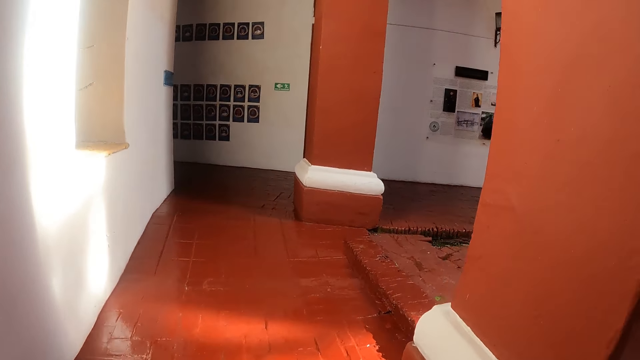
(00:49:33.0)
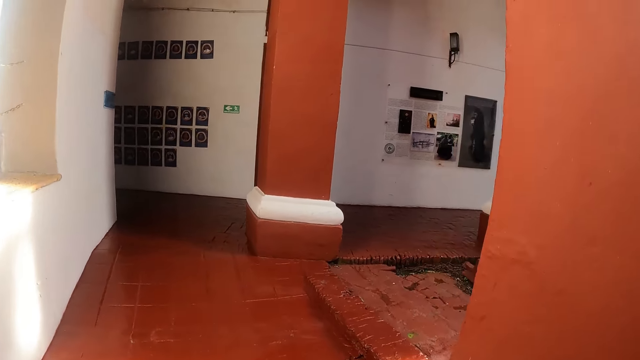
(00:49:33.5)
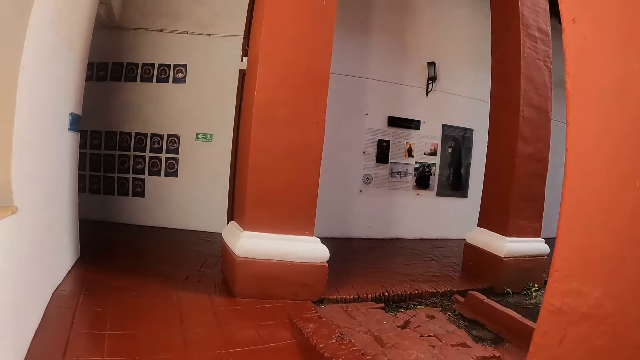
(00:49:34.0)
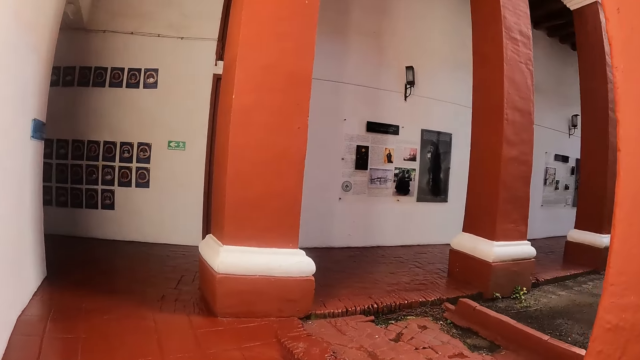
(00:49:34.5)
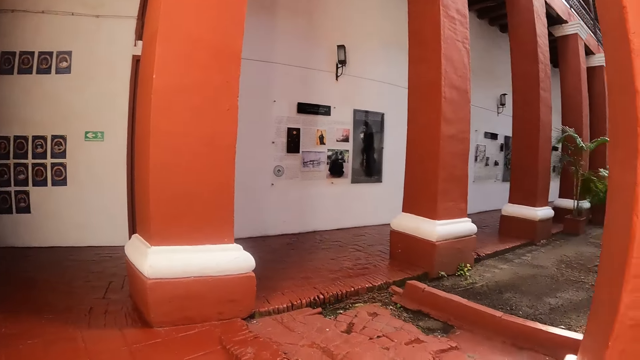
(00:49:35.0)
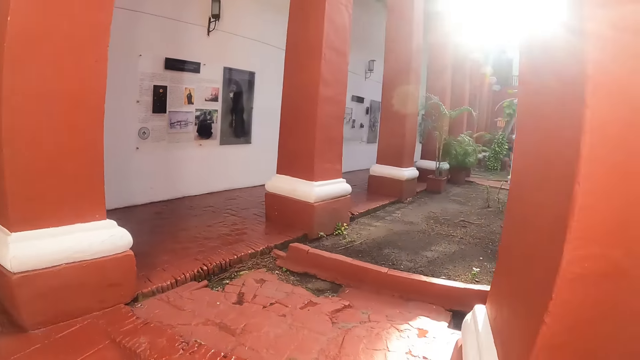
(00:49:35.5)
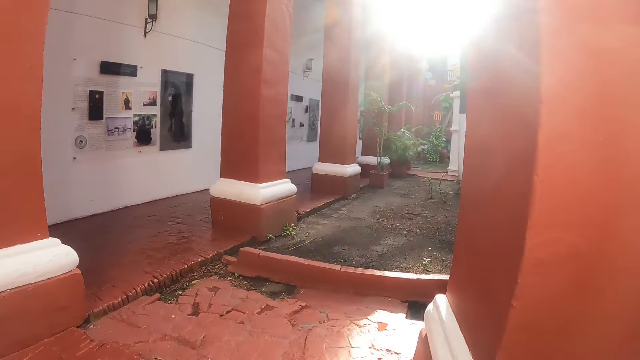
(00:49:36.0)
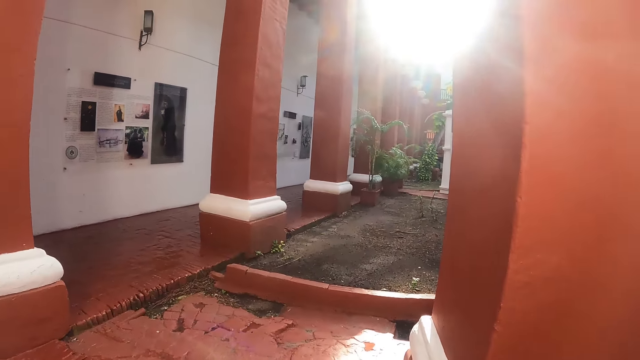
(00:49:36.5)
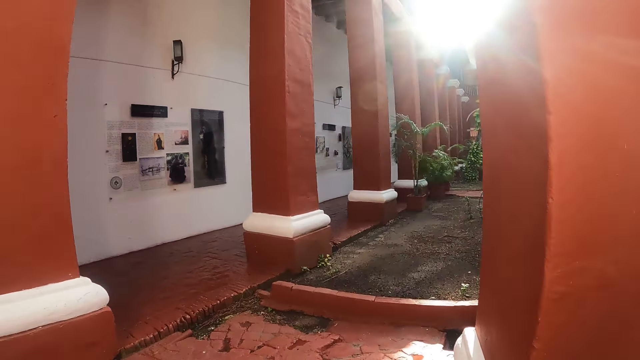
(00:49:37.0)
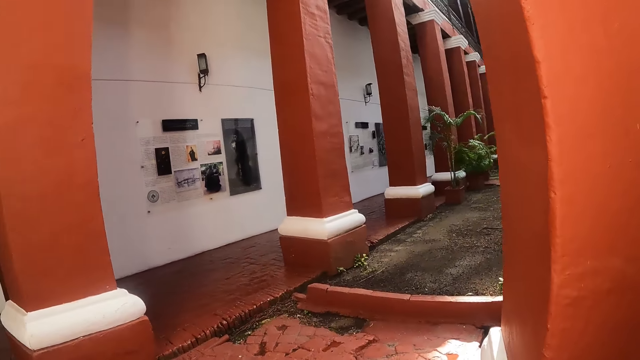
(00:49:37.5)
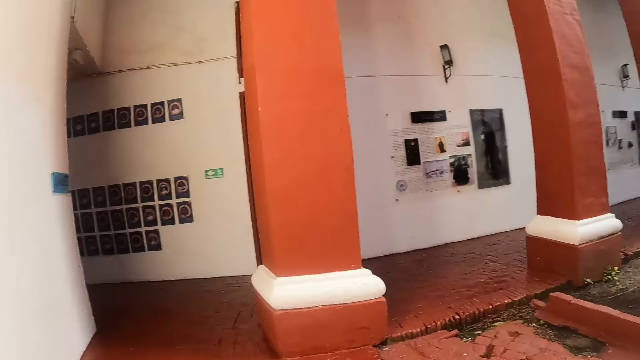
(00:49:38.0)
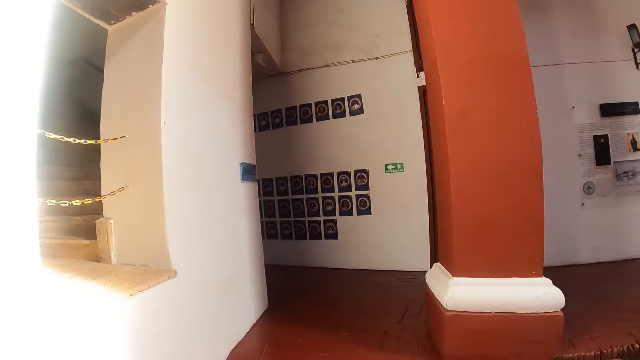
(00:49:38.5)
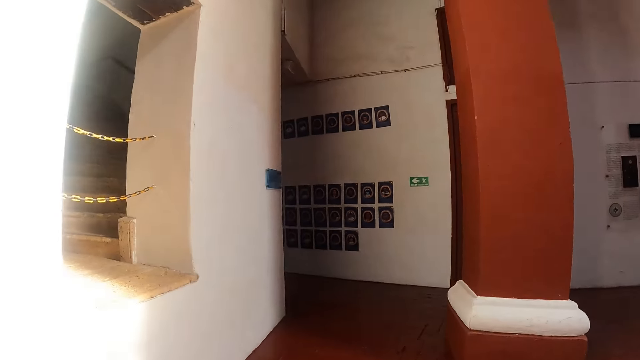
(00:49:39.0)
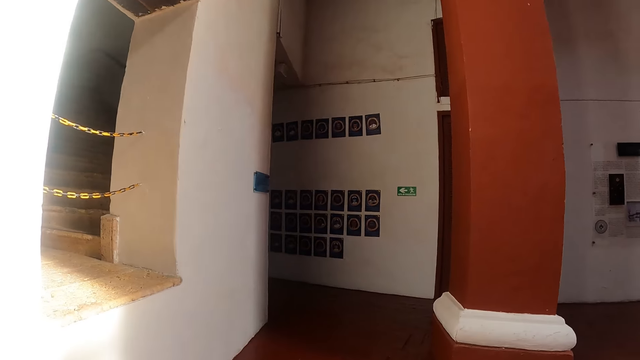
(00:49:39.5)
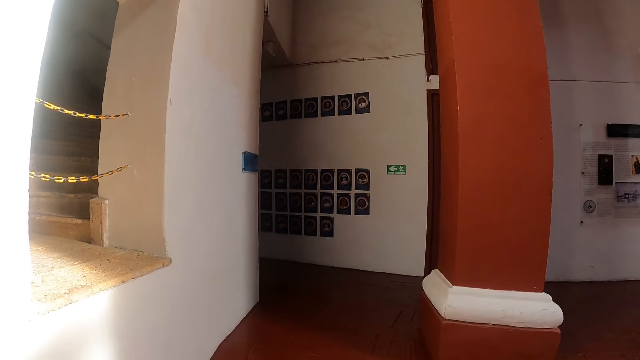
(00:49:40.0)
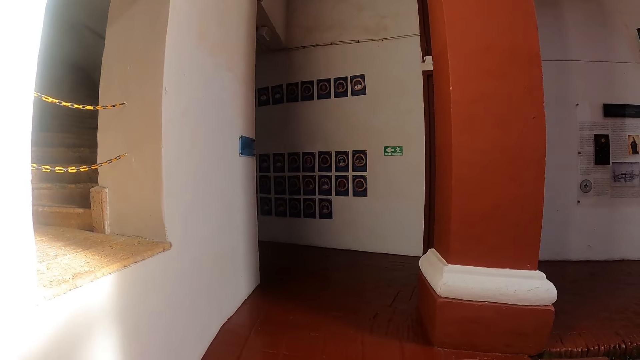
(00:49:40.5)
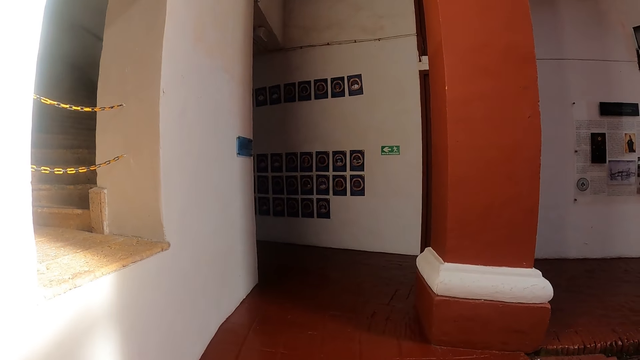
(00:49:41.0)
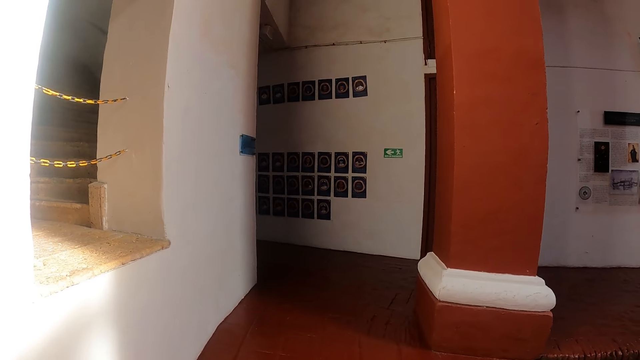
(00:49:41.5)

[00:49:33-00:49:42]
The camera wearer walks around the compound. They look around.

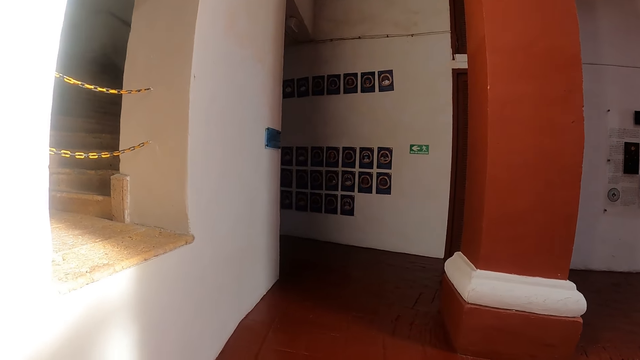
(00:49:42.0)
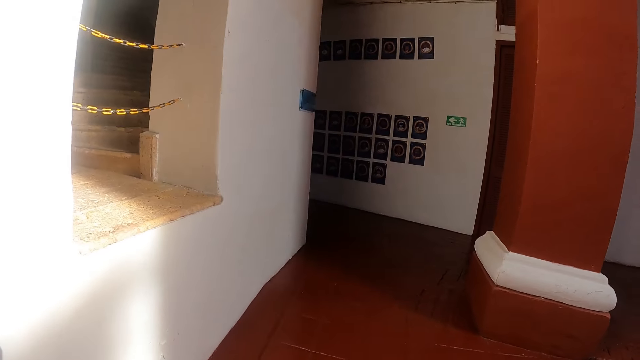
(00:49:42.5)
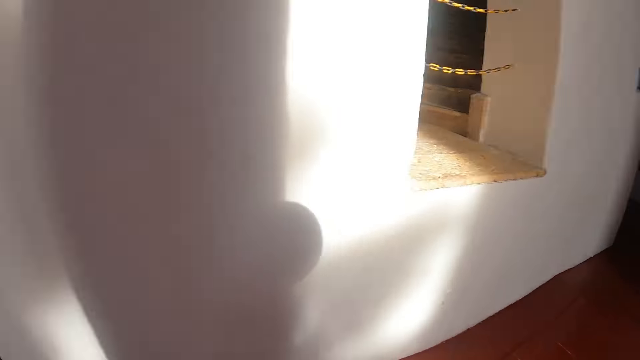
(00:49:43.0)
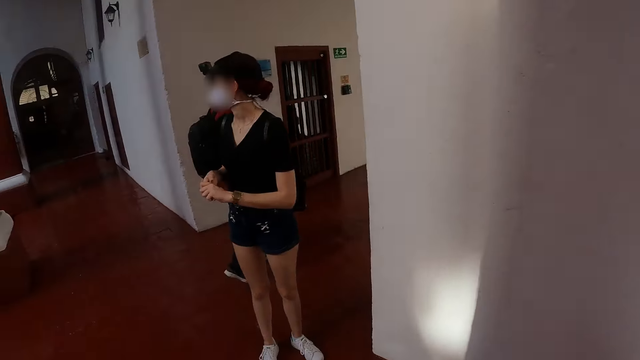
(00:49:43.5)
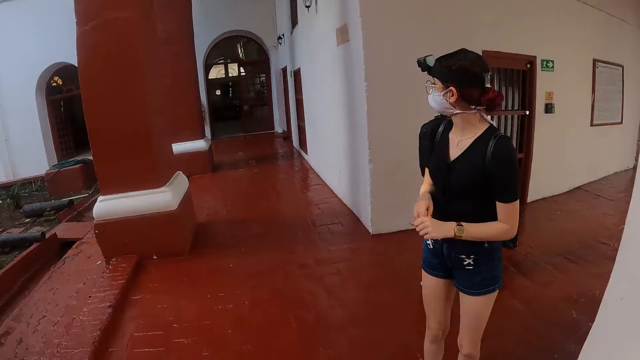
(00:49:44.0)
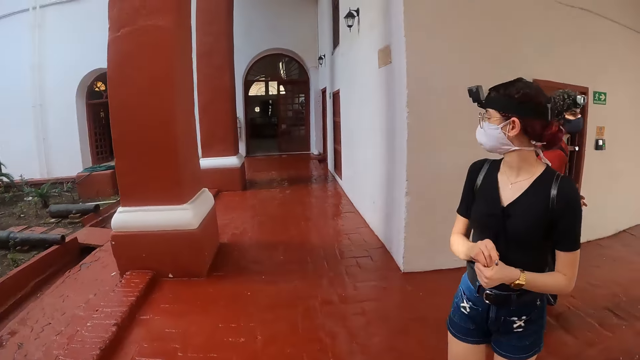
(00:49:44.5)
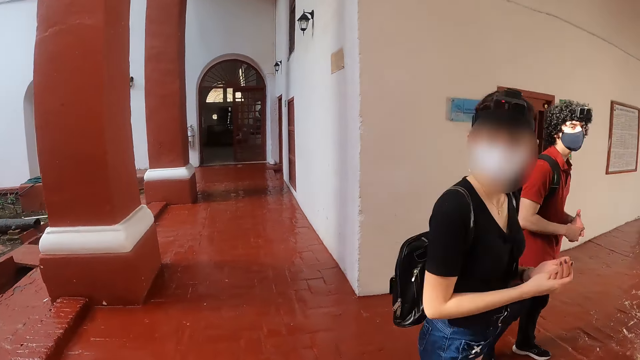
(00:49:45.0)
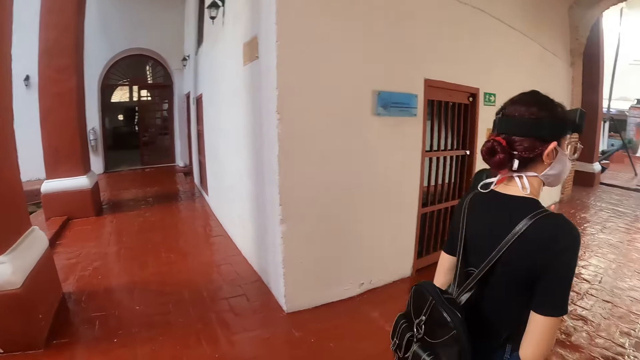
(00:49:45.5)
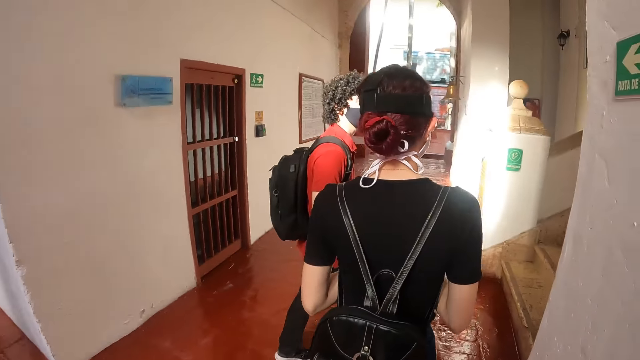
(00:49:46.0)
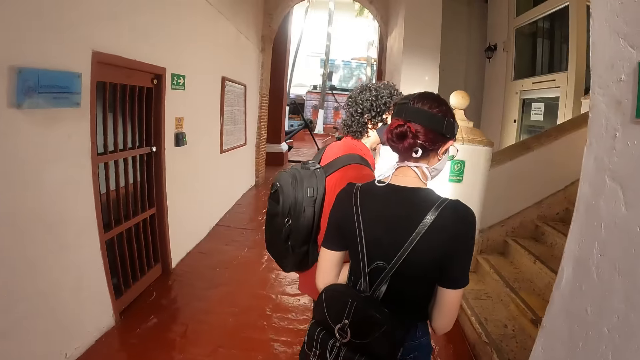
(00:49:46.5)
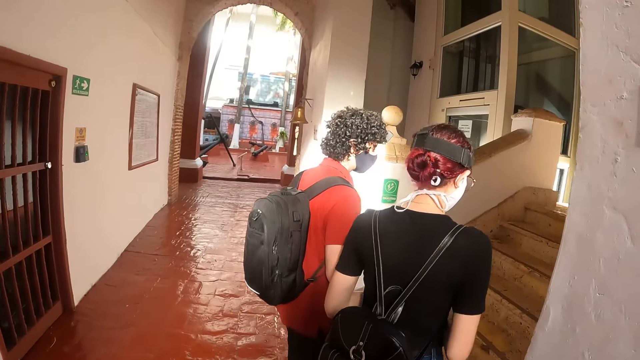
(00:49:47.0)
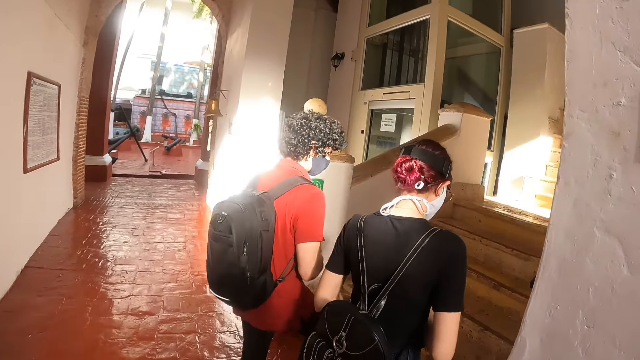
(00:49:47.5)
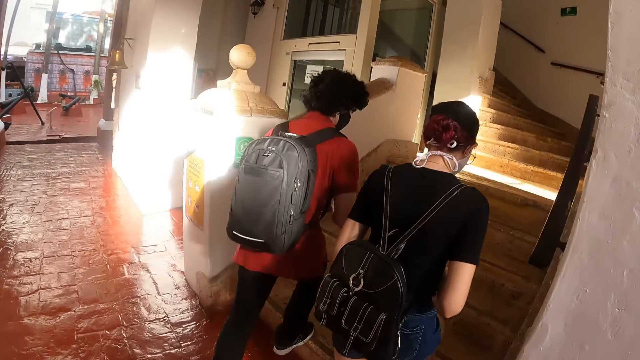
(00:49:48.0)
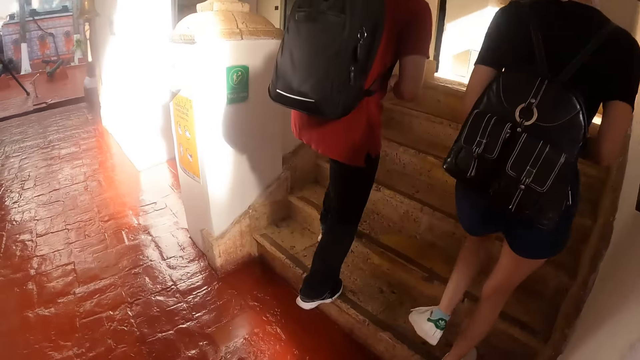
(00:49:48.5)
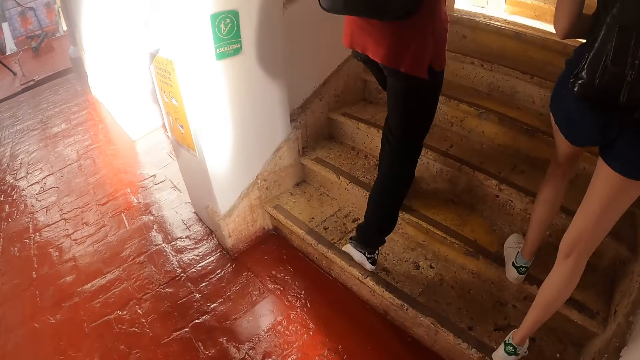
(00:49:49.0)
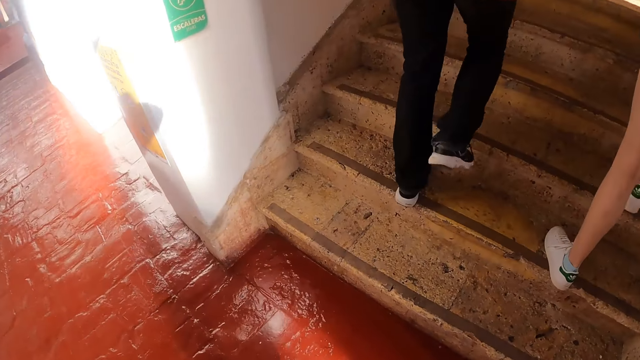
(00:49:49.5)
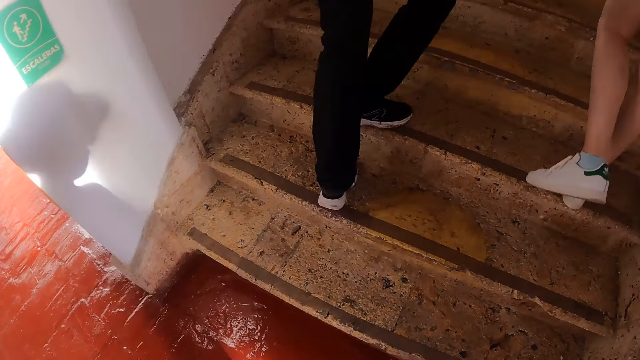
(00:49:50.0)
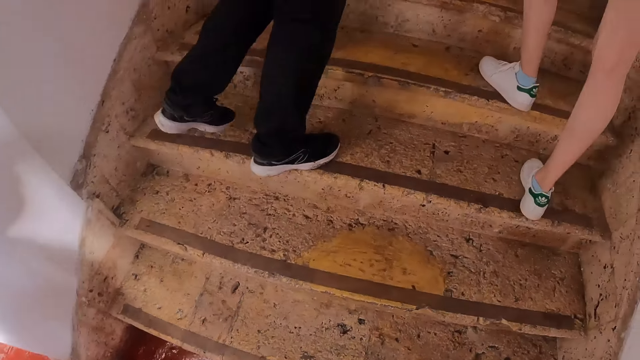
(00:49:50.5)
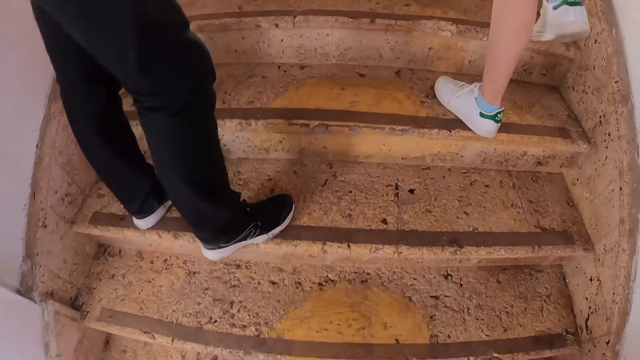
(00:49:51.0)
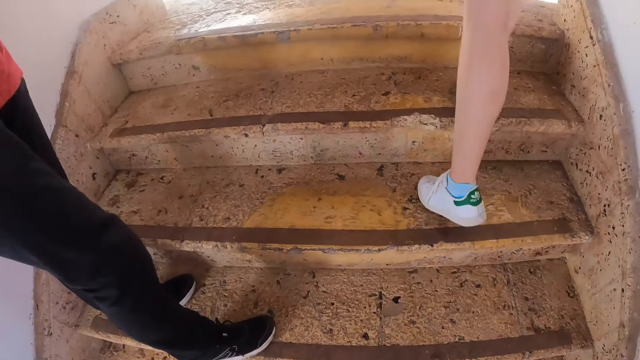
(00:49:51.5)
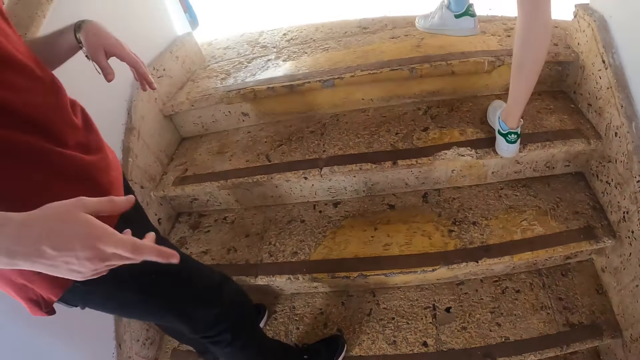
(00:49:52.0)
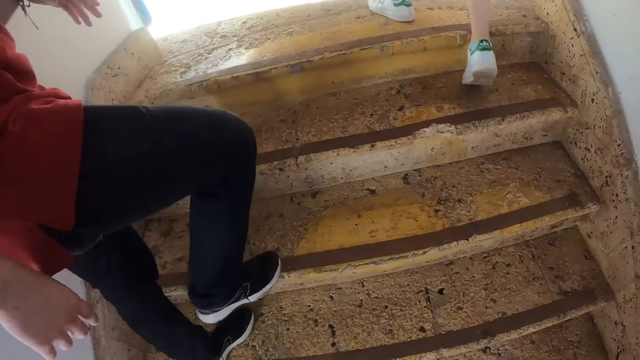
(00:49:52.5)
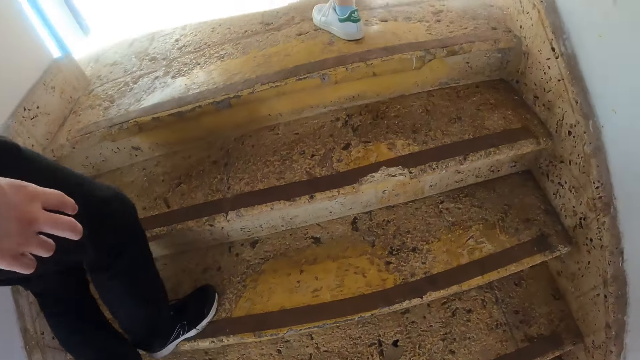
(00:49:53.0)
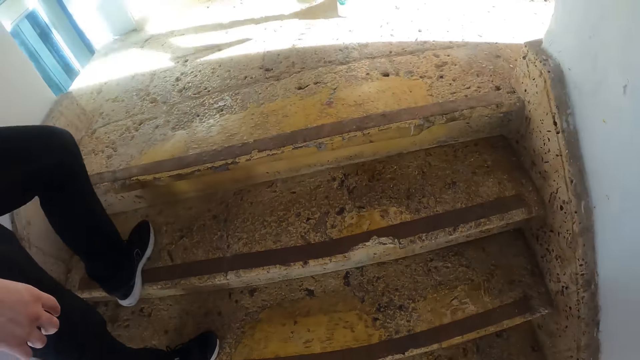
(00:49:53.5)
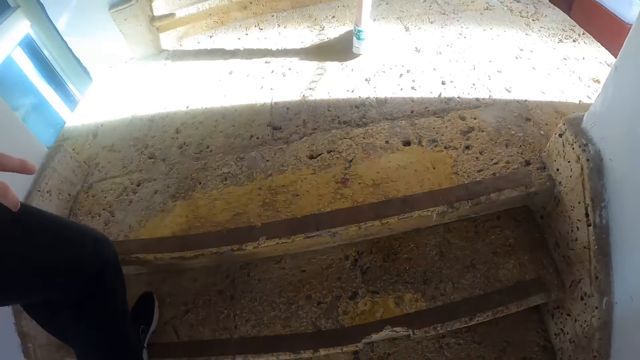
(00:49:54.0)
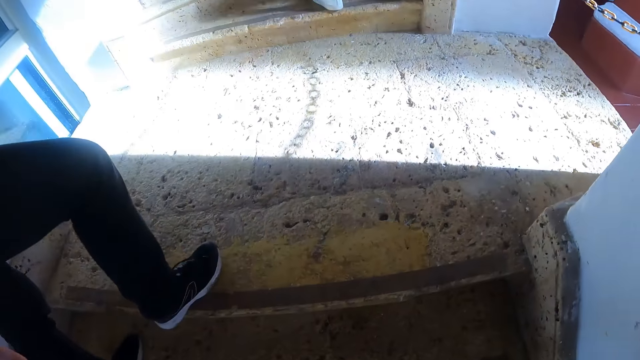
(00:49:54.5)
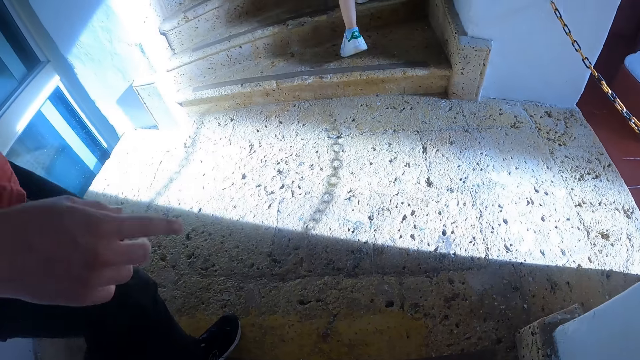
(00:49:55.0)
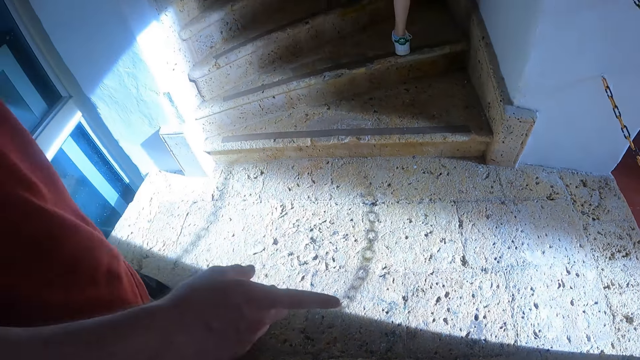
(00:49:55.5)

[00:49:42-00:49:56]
A man walks around the compound. The camera wearer climbs the stairs. They converse with the man.
